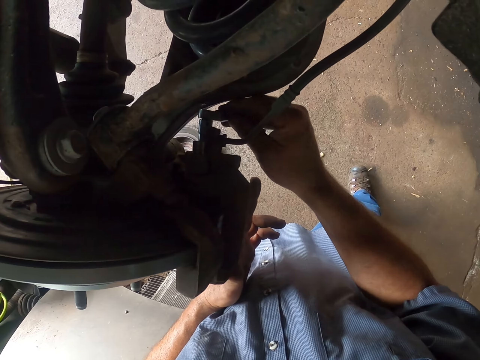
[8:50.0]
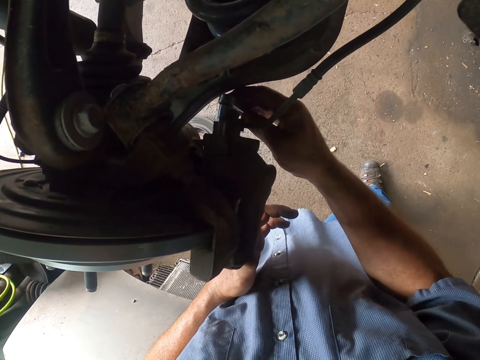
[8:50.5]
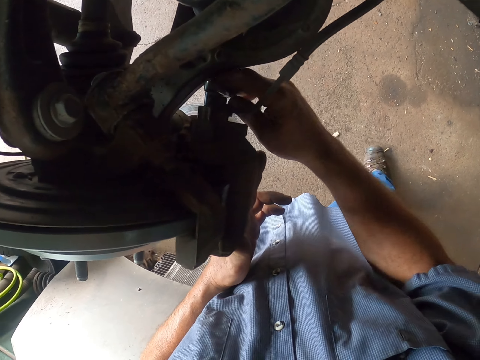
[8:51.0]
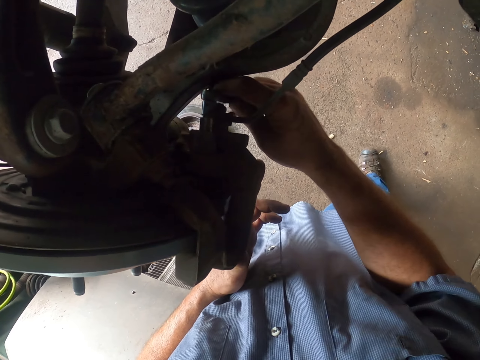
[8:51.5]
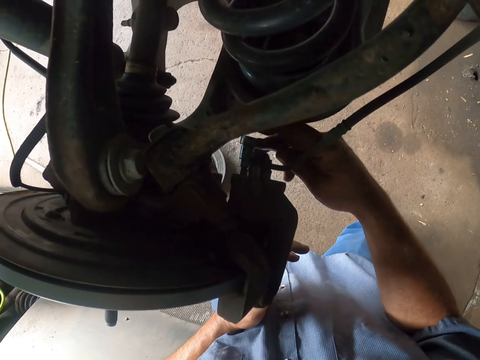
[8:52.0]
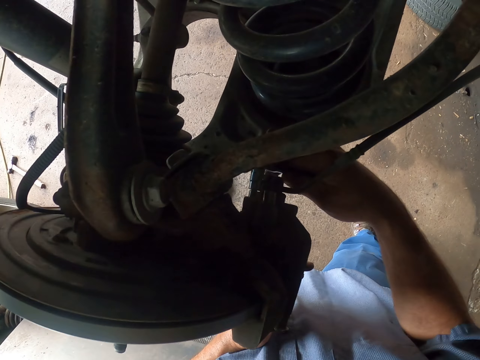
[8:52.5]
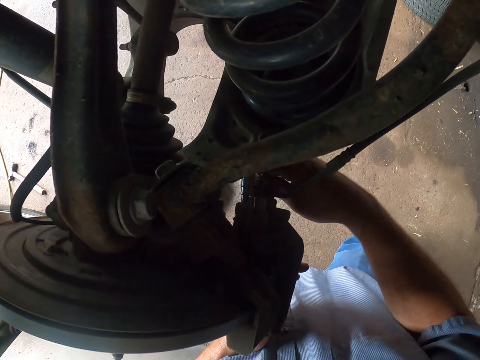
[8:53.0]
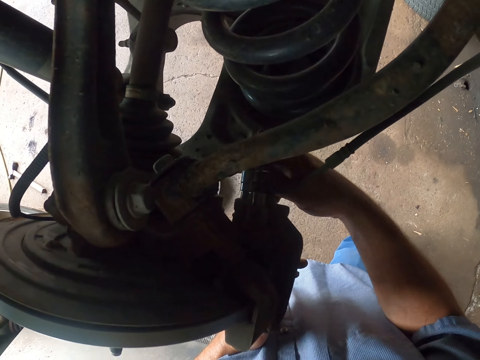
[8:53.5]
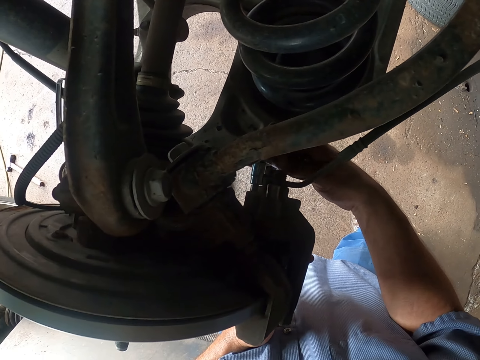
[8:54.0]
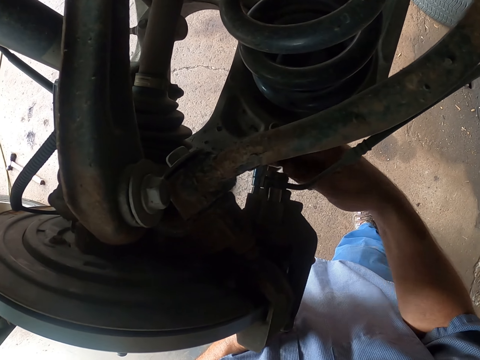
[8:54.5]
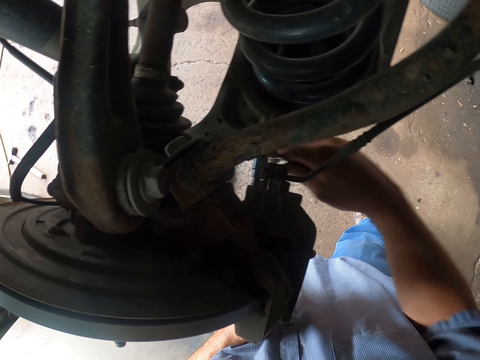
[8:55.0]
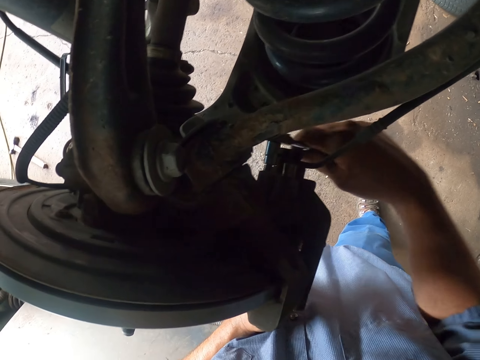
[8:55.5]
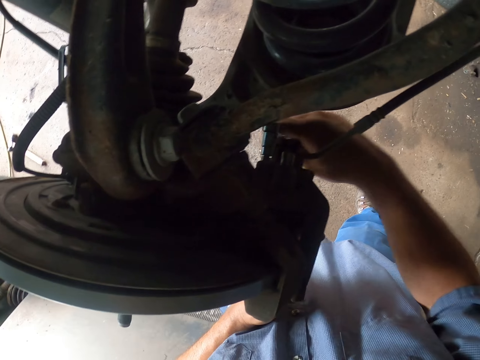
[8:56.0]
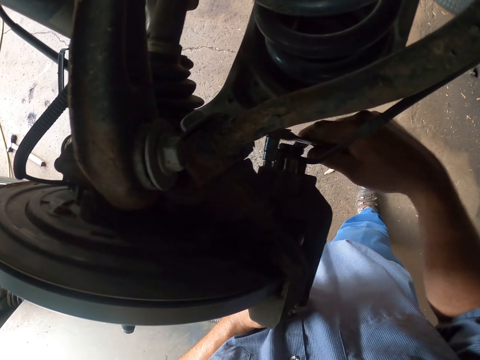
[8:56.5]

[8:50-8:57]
The camera wearer tightens the nut.

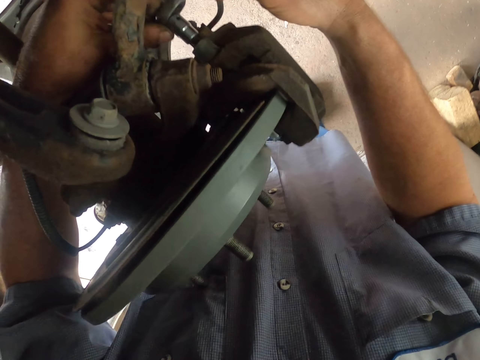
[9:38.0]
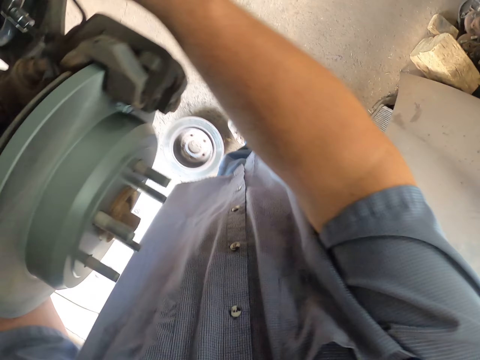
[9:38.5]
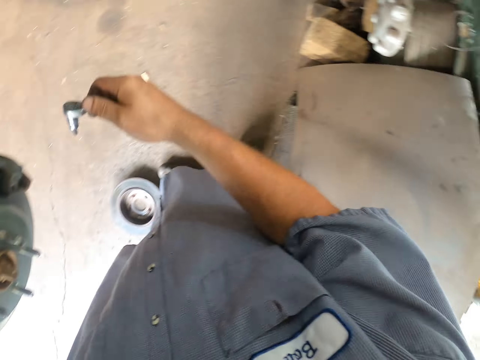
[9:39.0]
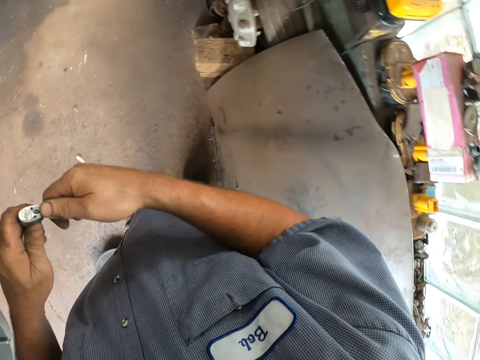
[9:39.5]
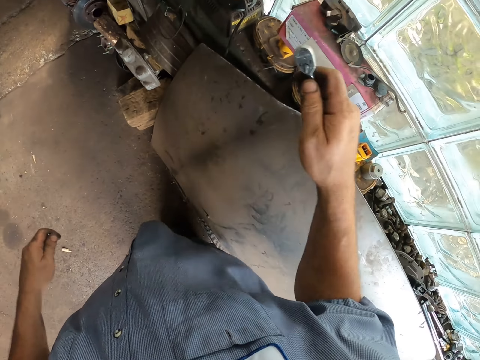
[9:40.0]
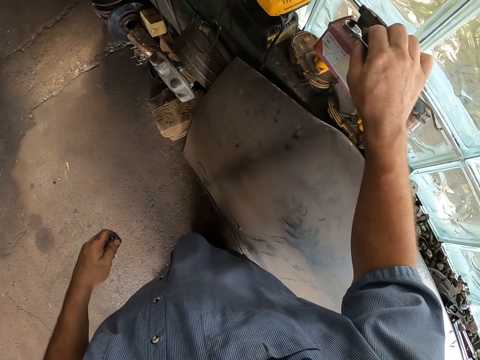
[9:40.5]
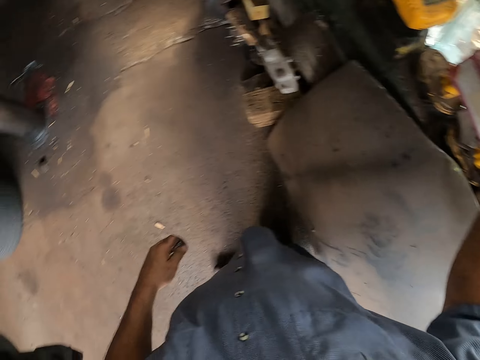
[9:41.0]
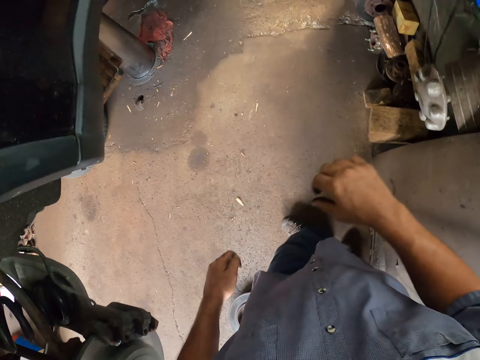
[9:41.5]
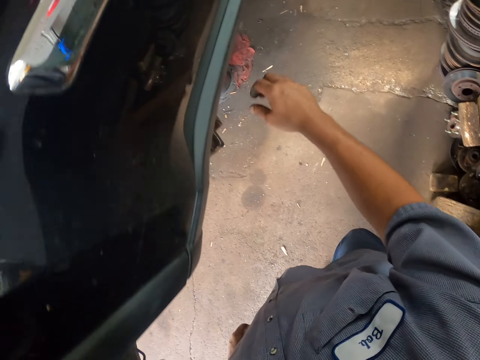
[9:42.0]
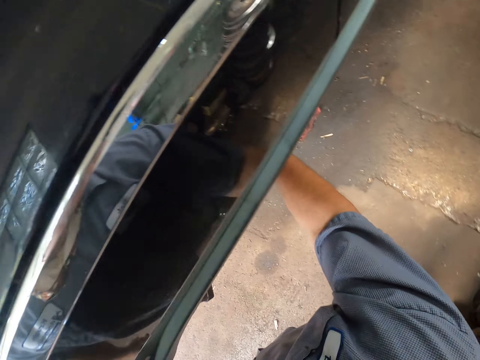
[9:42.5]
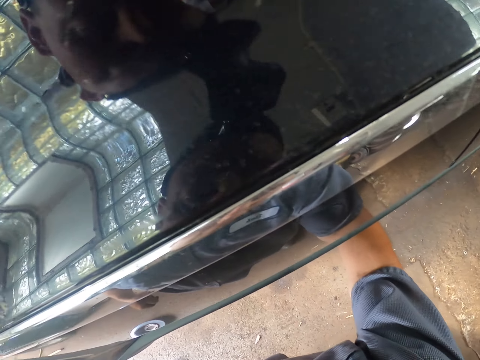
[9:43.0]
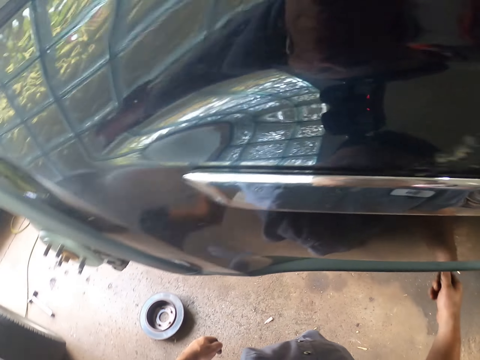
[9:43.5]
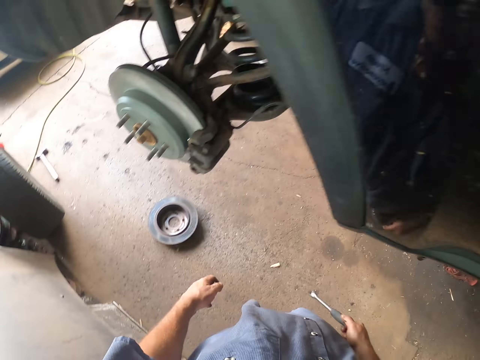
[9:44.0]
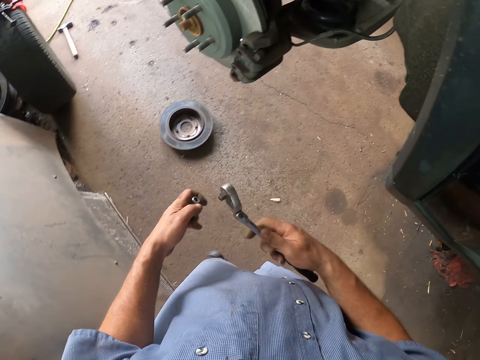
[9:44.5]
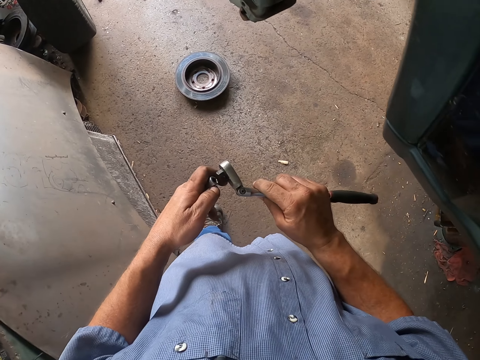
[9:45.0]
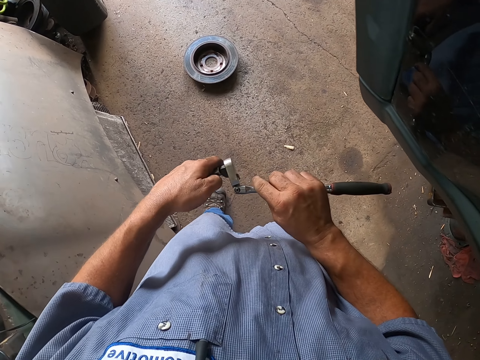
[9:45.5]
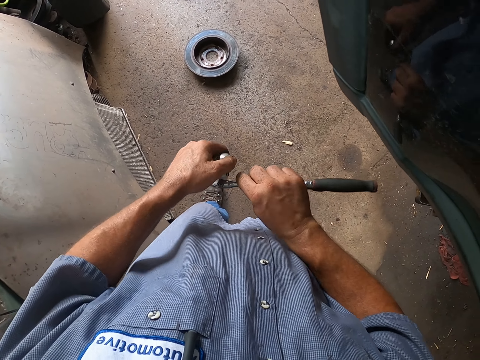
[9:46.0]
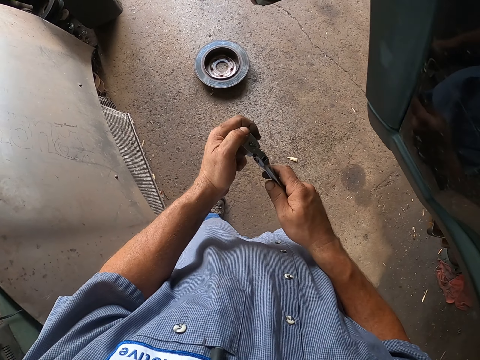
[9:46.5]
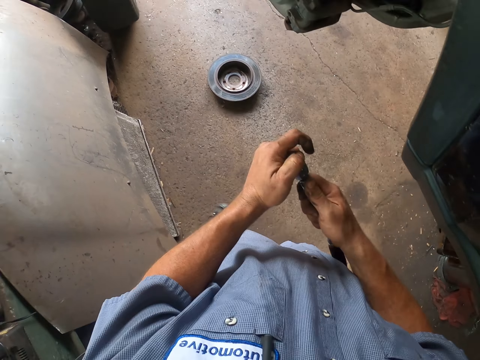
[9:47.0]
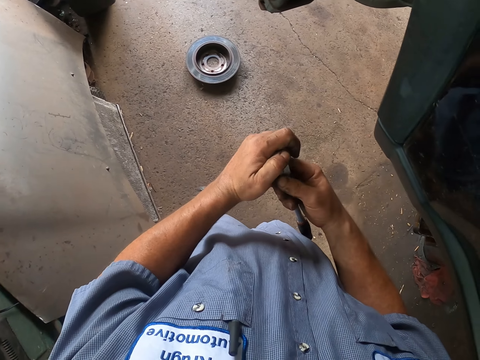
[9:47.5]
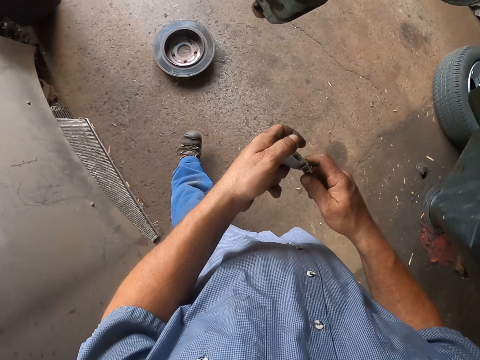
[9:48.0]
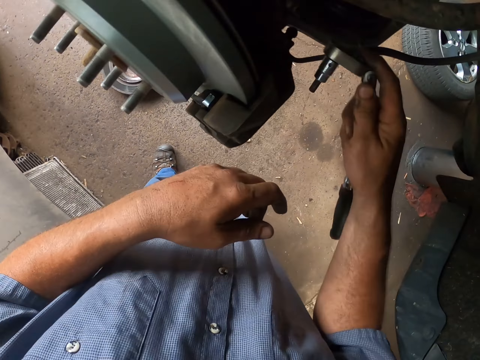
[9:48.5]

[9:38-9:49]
The camera wearer removes a nut from the wrench. He drops the spanner. He picks up the wrench with his right hand. He fixes the nut on the wrench.

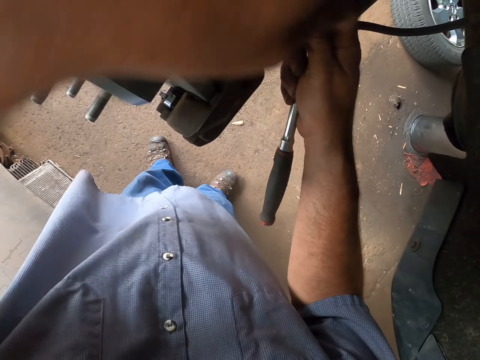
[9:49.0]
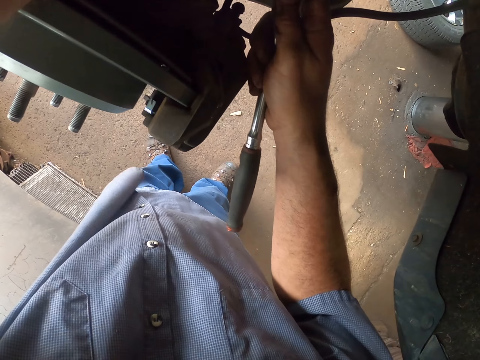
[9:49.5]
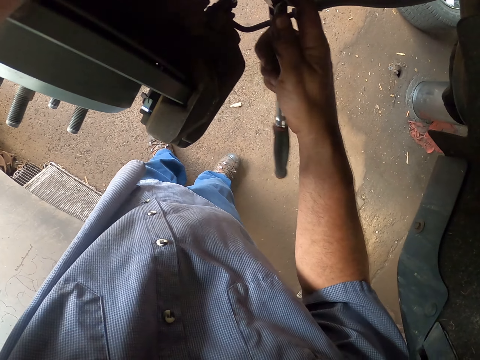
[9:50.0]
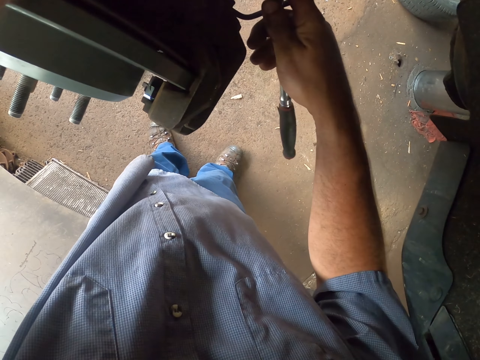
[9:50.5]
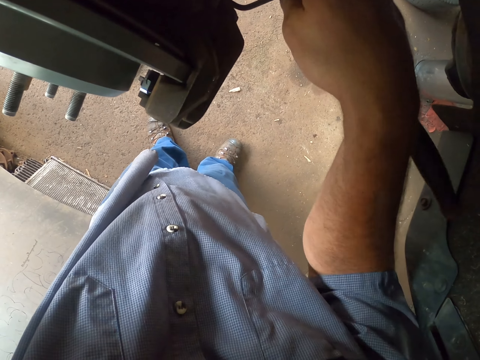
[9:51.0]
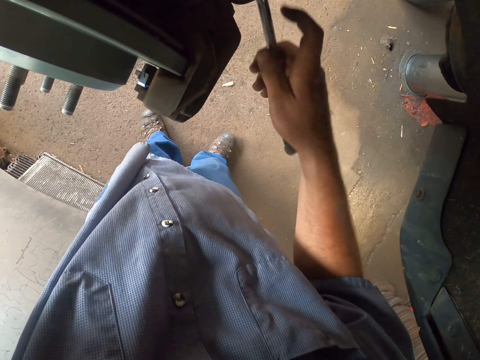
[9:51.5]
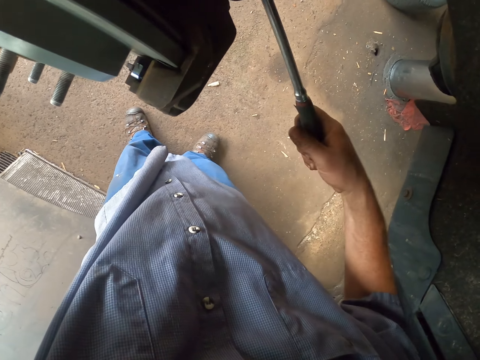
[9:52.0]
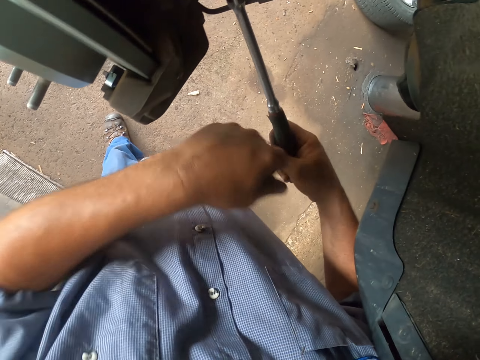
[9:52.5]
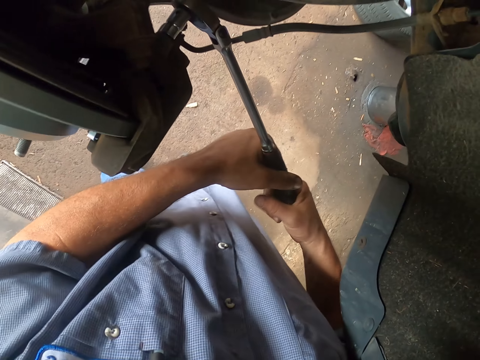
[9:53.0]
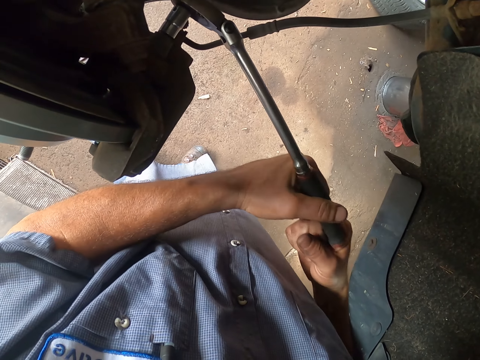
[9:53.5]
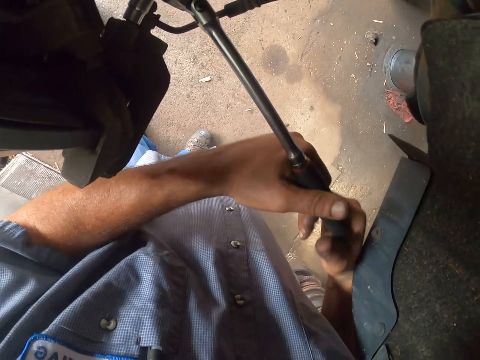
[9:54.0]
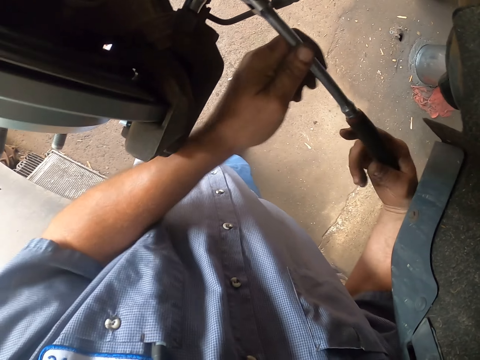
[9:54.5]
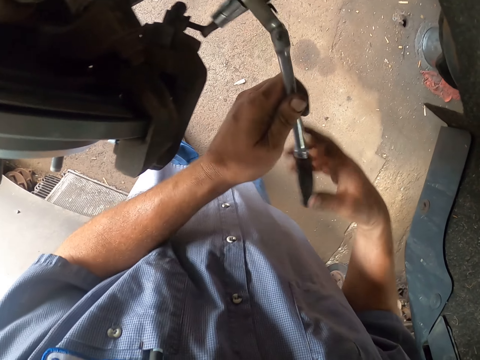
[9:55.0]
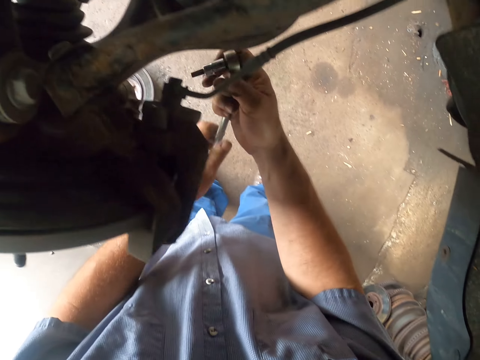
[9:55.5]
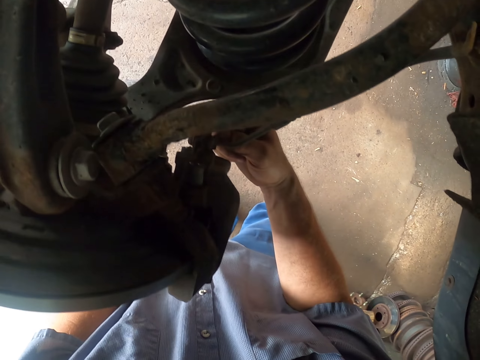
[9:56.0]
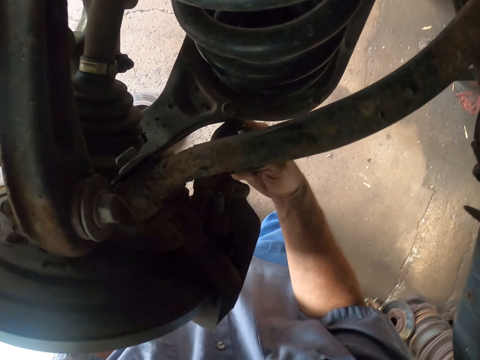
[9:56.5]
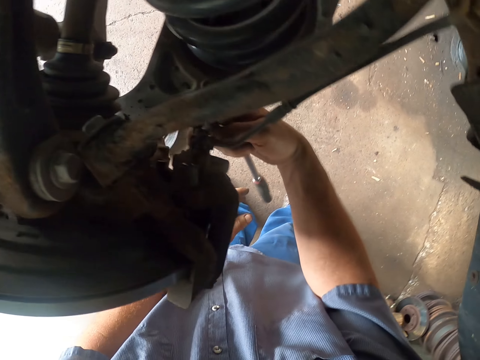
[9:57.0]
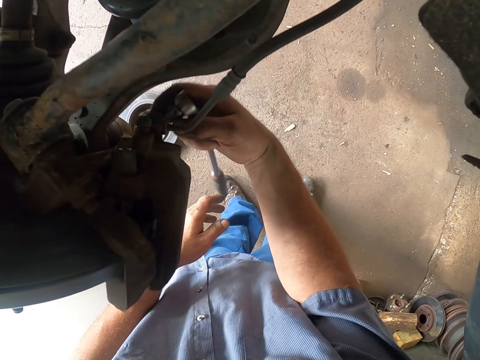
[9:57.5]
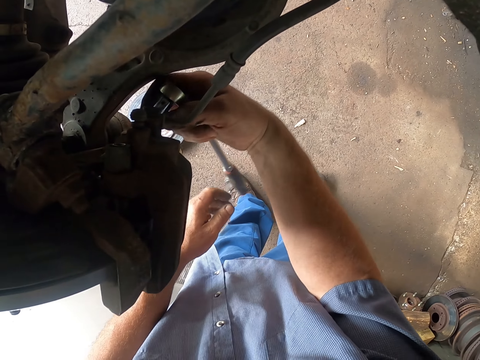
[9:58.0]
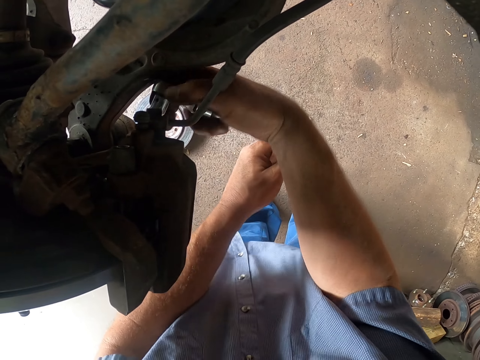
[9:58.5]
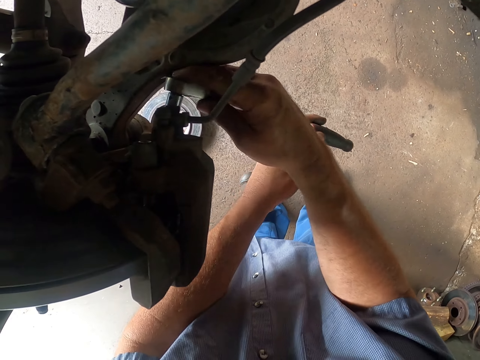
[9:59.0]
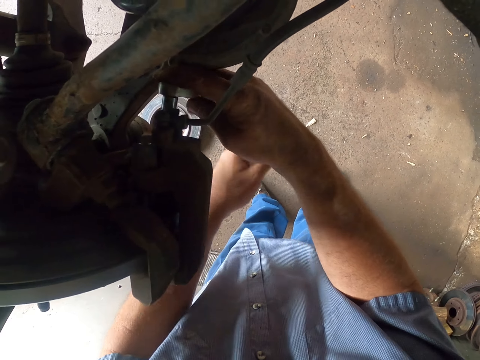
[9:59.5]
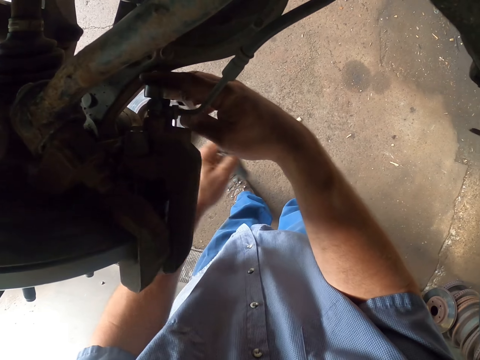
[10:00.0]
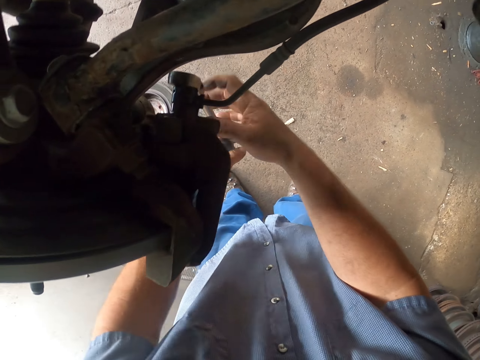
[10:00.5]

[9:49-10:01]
The camera wearer tightens the nut with a wrench. They tighten something.
